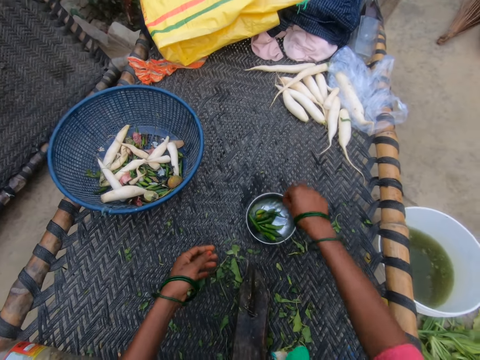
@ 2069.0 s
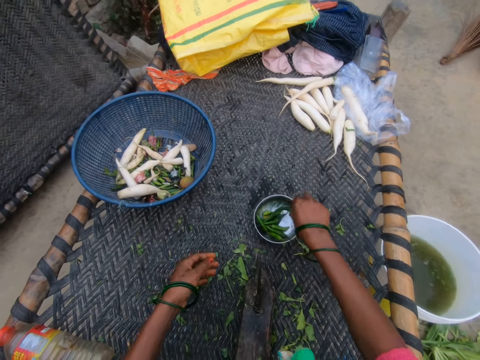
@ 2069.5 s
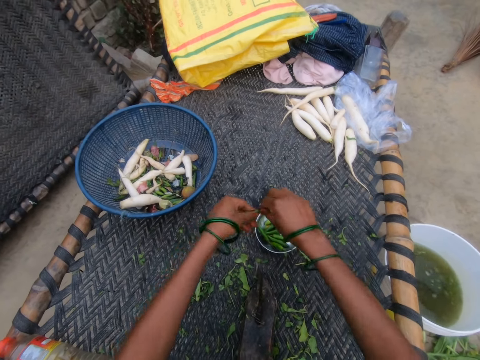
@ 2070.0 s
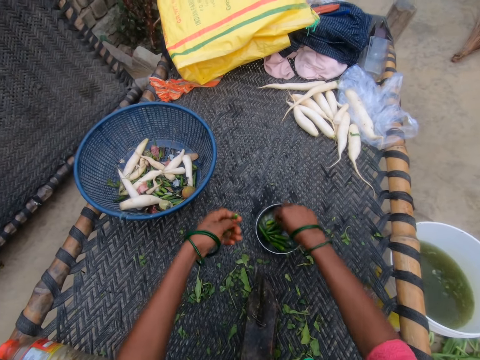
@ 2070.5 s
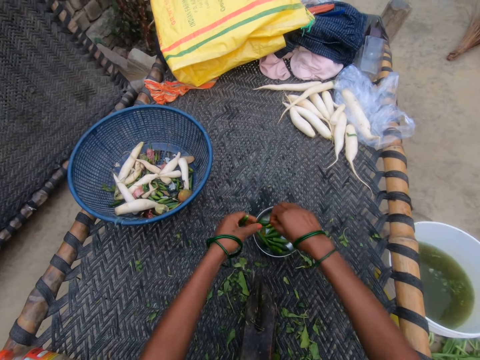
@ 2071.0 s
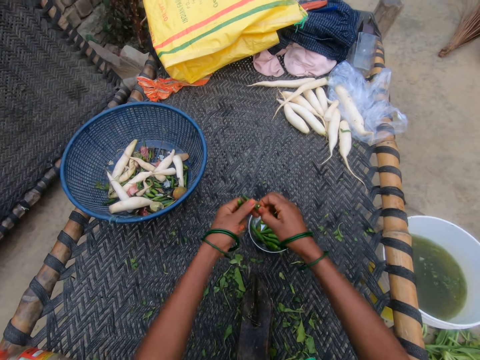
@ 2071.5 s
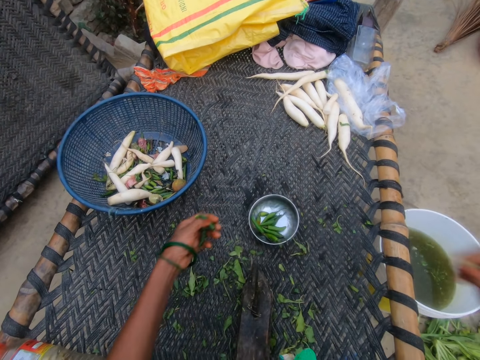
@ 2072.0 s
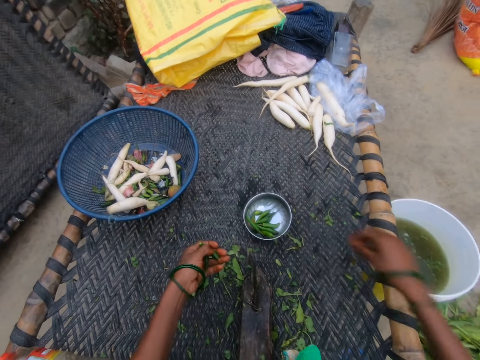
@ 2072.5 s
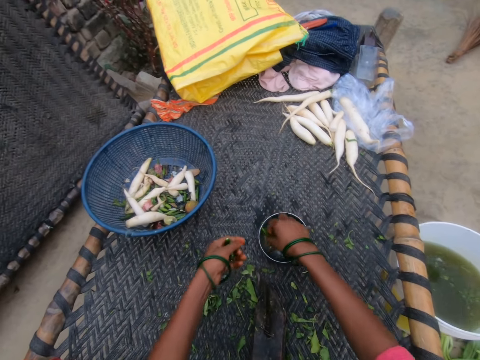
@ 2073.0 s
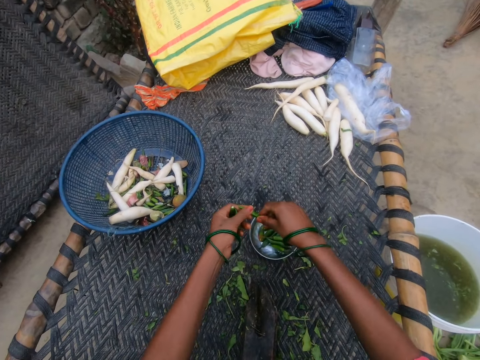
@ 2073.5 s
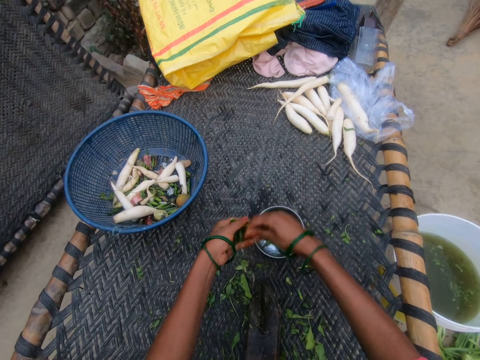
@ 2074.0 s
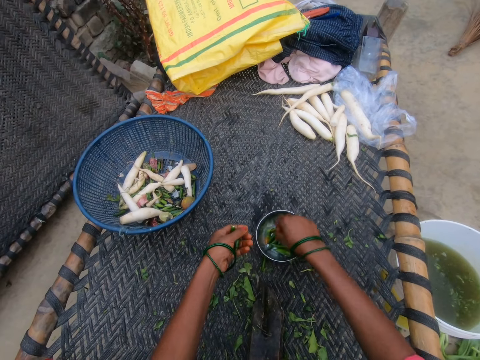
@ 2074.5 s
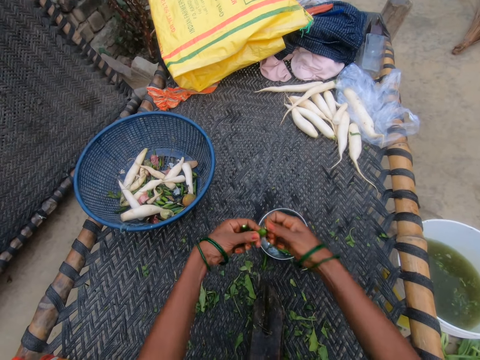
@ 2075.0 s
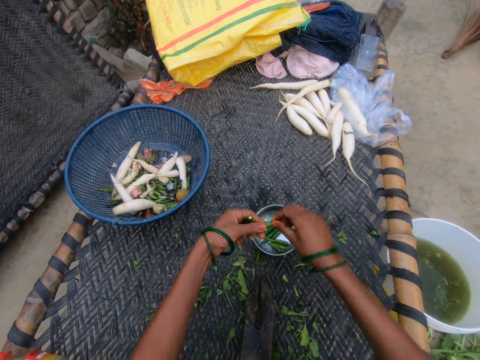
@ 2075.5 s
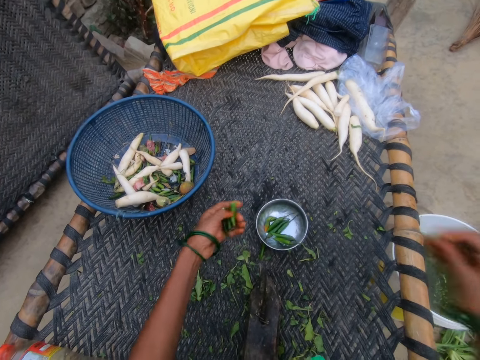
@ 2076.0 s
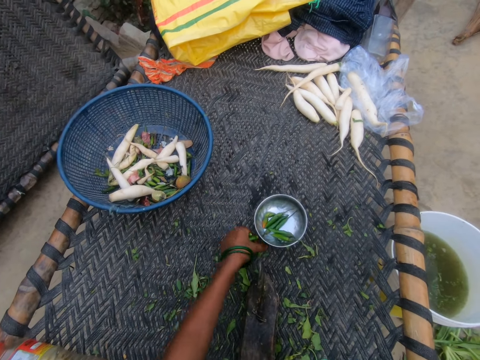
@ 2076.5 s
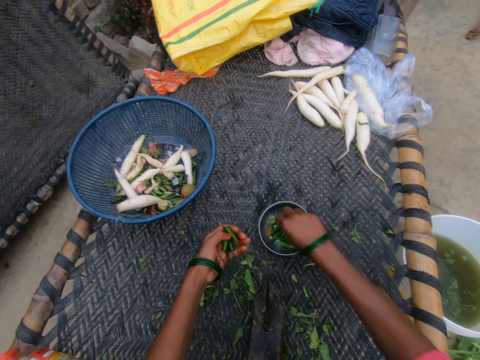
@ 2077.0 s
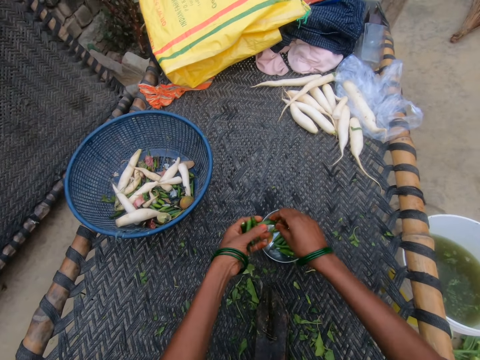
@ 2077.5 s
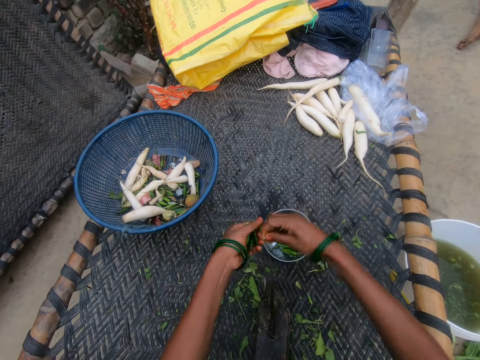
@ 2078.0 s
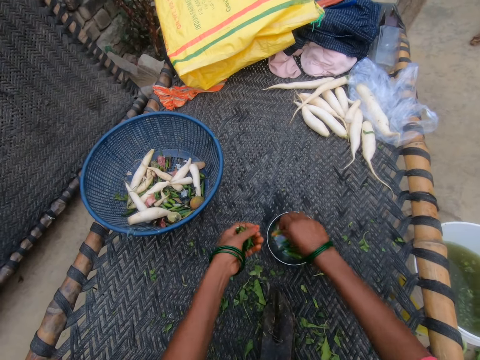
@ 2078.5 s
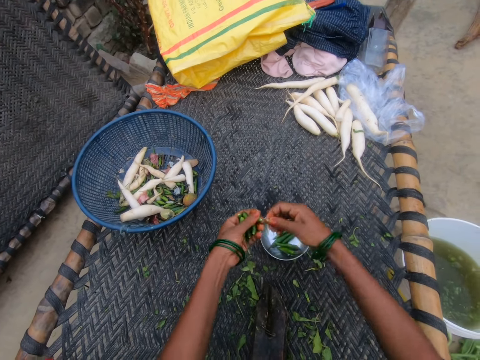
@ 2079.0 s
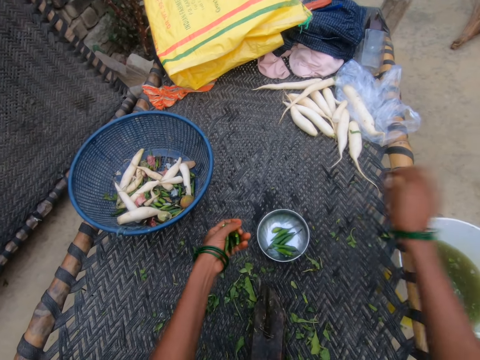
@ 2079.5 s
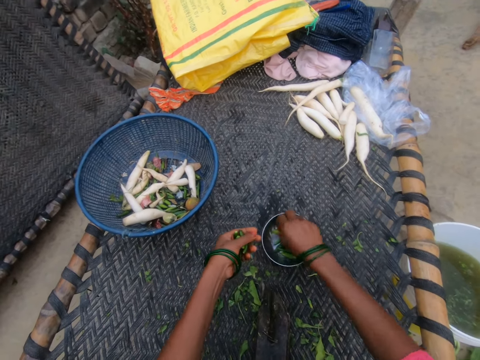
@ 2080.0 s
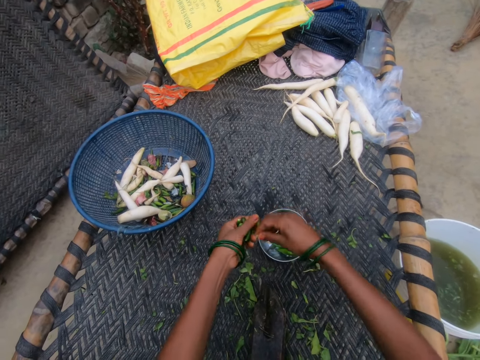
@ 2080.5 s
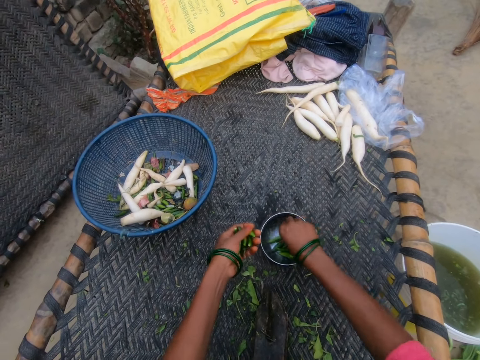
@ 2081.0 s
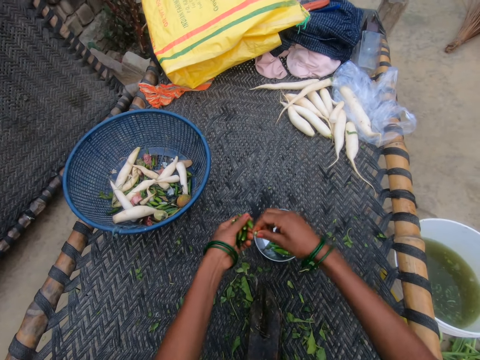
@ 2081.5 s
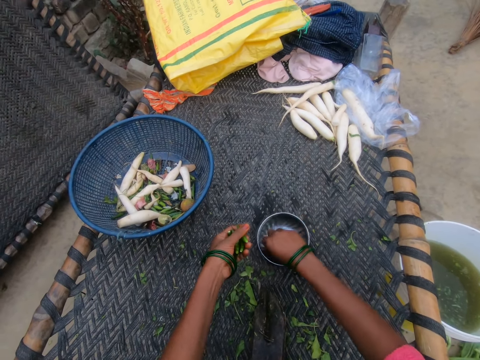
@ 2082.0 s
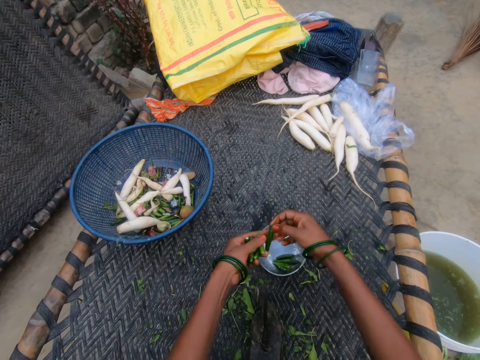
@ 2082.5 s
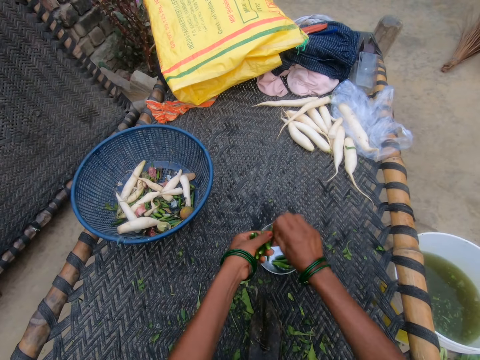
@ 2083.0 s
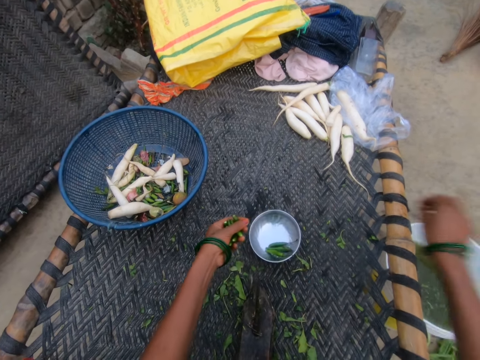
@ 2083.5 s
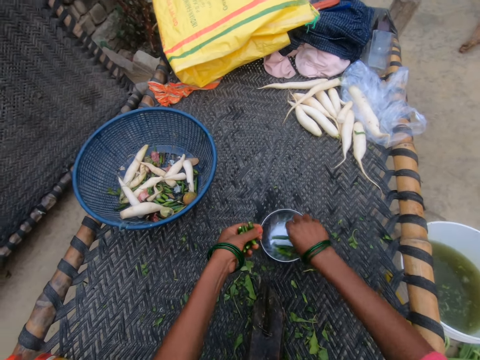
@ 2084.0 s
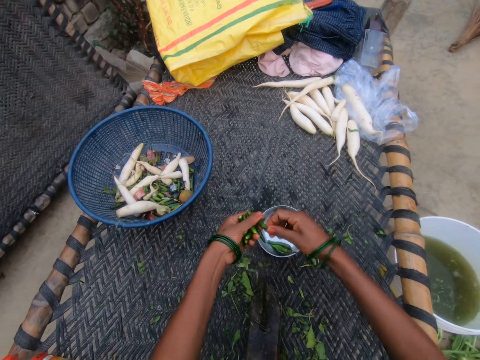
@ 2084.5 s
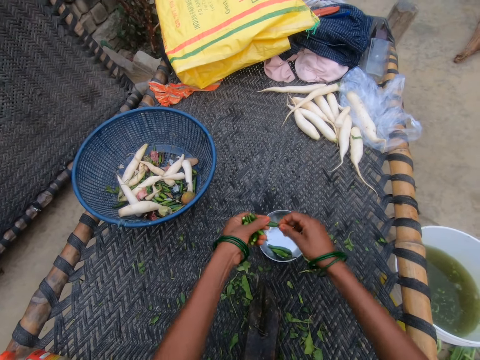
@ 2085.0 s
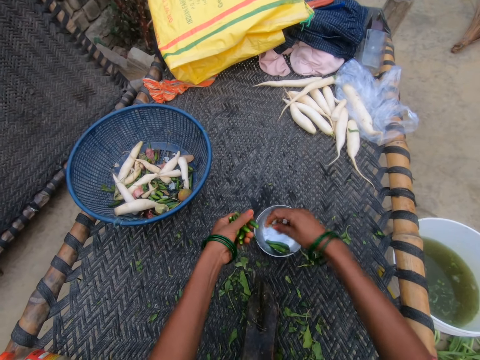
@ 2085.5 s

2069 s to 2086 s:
The camera wearer drops the spices in the small bowl. They pick up the pepper and cut the pepper. They pick up the pepper. They pluck the spices in the small bowl. They cut the pepper. They throw the top of the pepper. They pick up the pepper and cut the pepper. They pick up the pepper and cut the pepper. They pick up the pepper. They pick up the pepper again. They cut the pepper. They pick up the pepper and cut the pepper. They throw the stem. They pick up the pepper and cut the pepper. They pick up the pepper and cut the pepper. They pick up the pepper and cut the pepper. They throw the pepper. They pick up the pepper and cut the pepper.

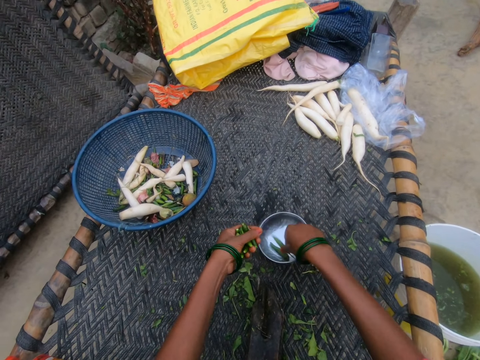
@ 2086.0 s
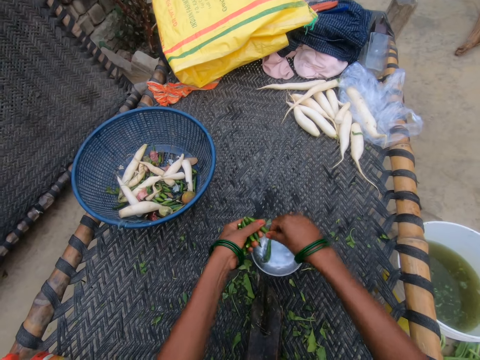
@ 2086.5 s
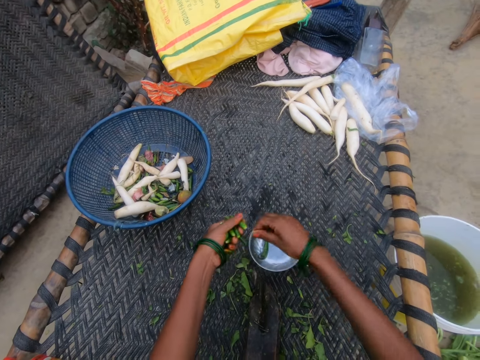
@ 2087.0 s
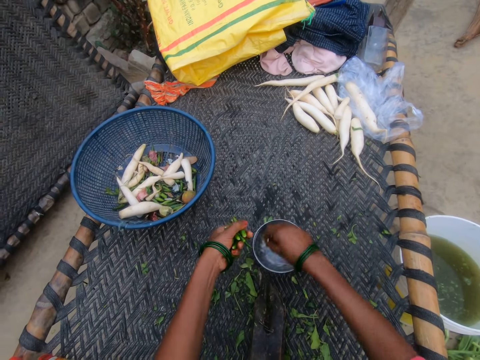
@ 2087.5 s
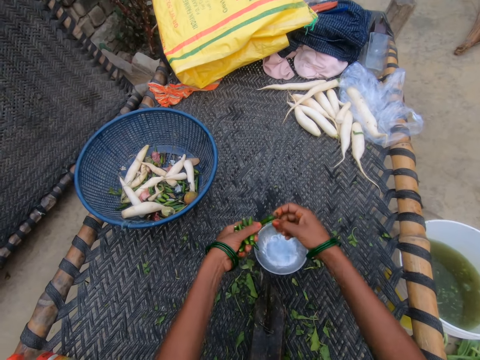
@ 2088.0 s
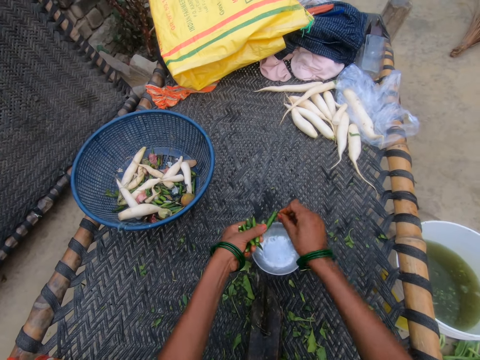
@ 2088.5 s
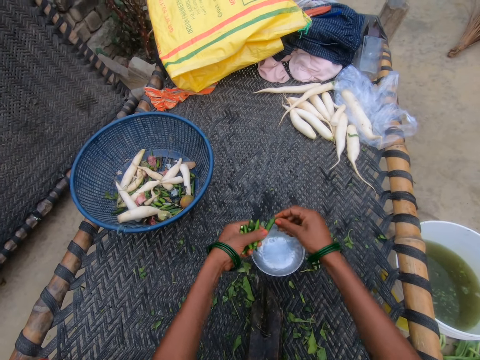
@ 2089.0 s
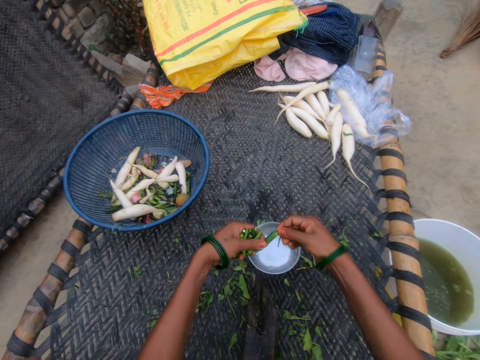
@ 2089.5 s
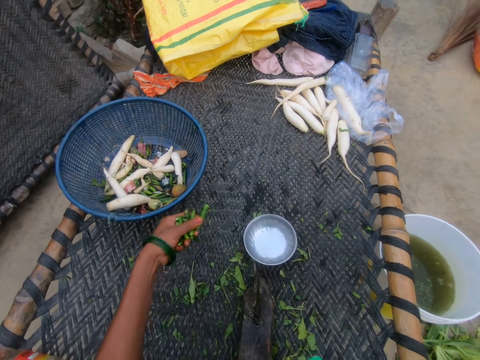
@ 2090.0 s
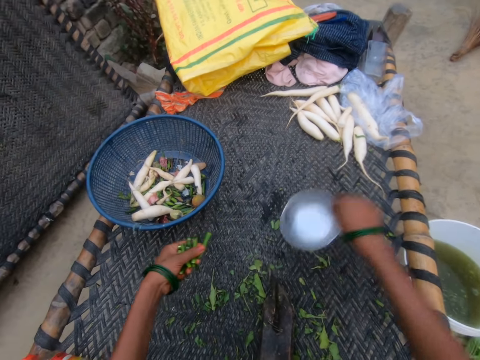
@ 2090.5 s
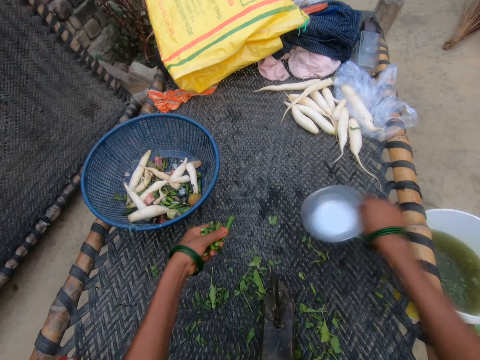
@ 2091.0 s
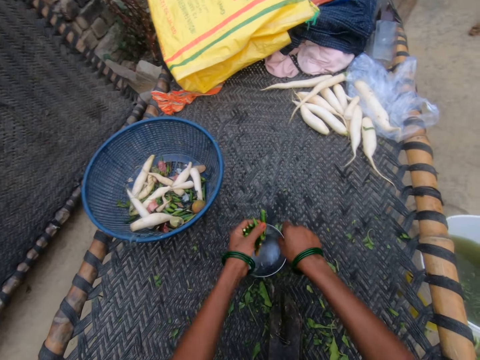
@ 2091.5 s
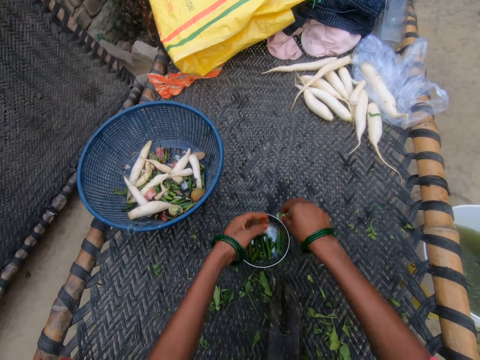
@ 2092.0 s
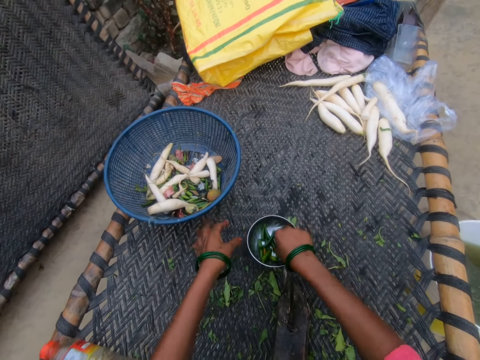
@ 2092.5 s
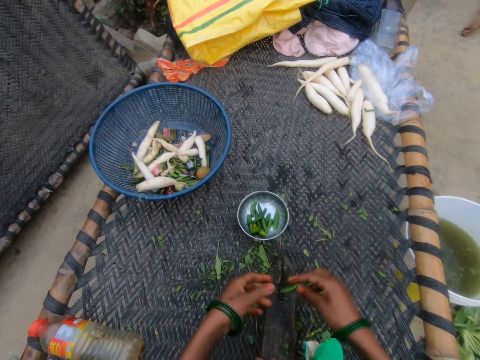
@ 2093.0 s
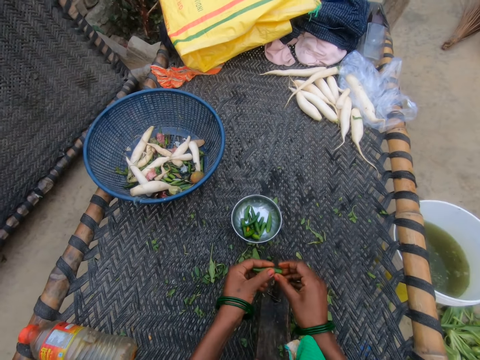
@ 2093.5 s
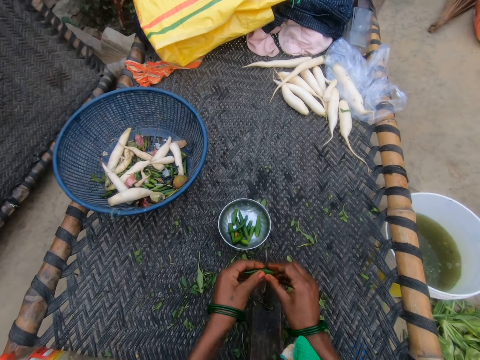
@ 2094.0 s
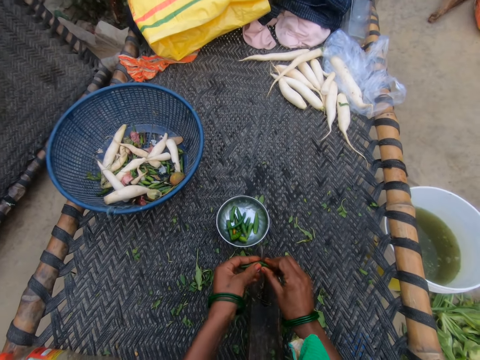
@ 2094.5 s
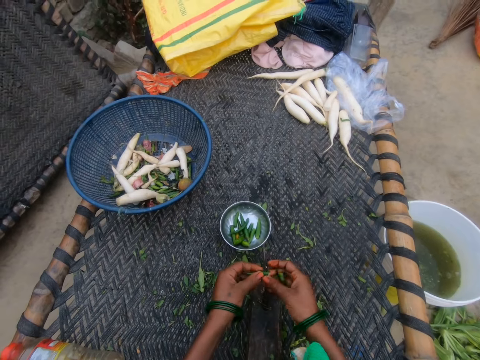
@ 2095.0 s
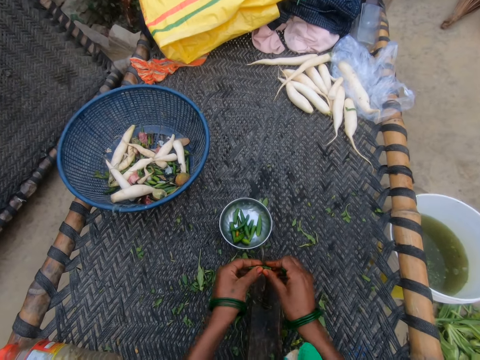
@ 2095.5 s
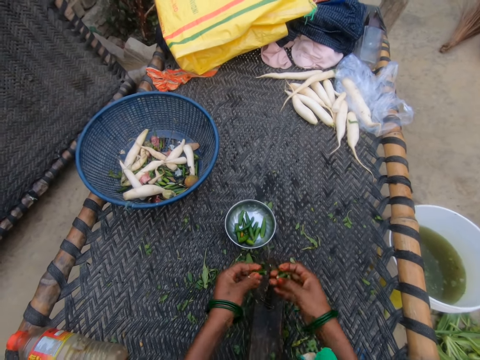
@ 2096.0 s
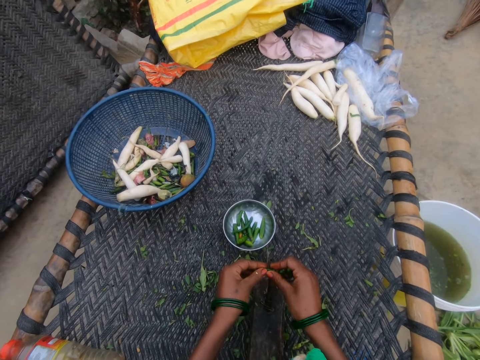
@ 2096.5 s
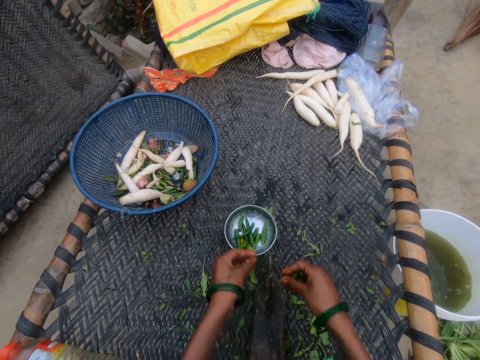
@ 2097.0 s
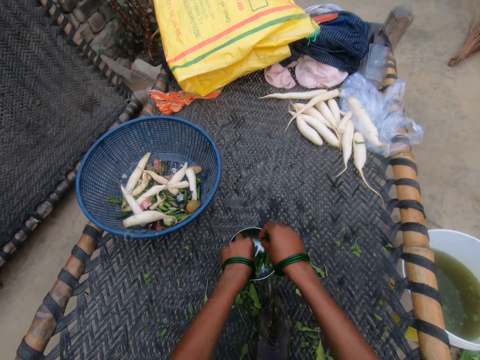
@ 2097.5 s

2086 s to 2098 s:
The camera wearer picks up the pepper and cuts the pepper. They pick up the pepper and cut the pepper. They throw the pepper. They pick up the plate. They move the small bowl. They drop the plate. They drop the pepper. They drop all plucked spices in the small bowl. They pick up the pepper and cut the pepper. They drop the pepper.
